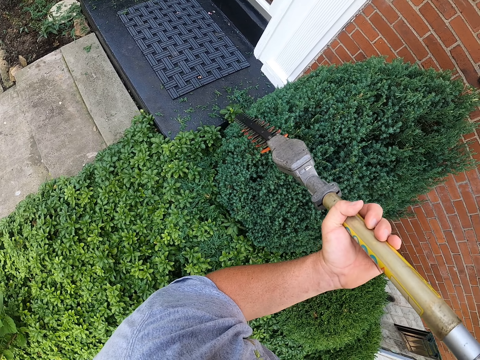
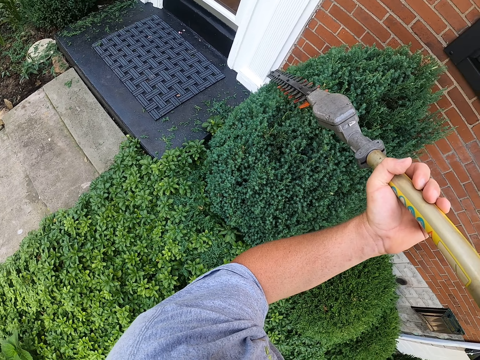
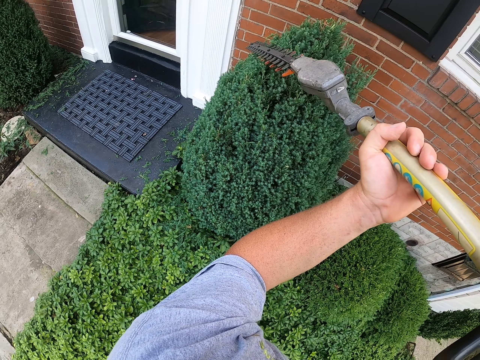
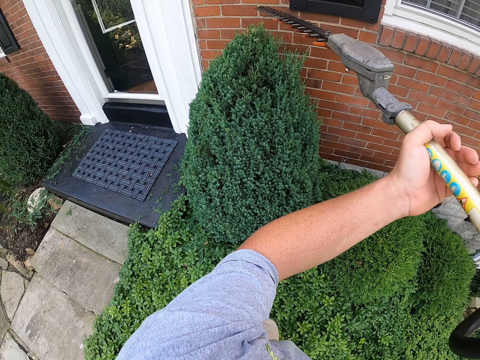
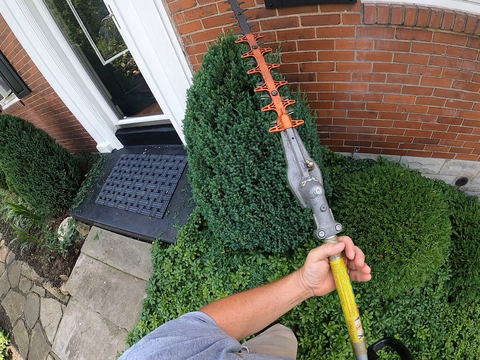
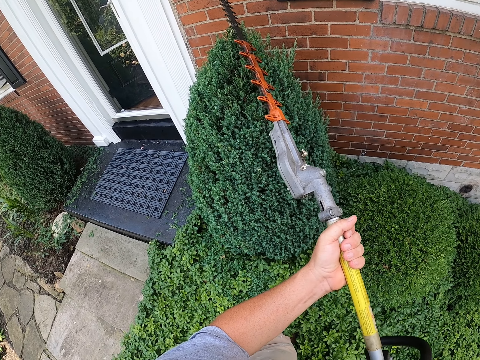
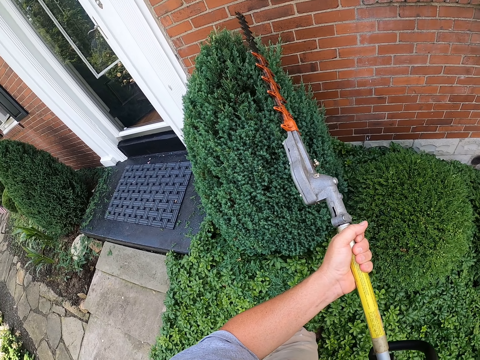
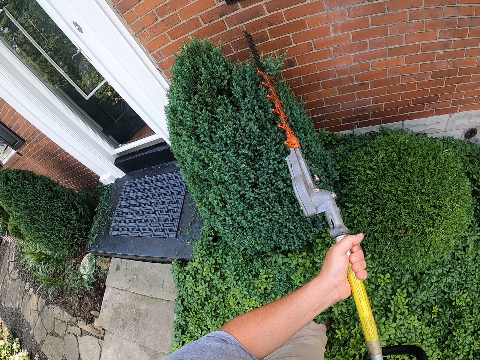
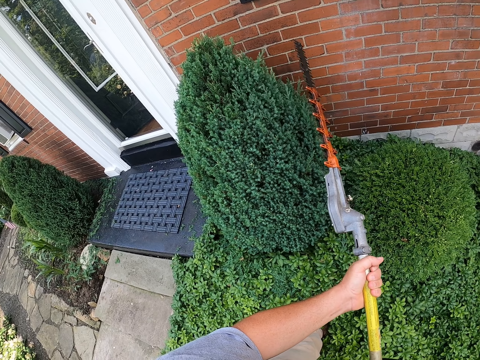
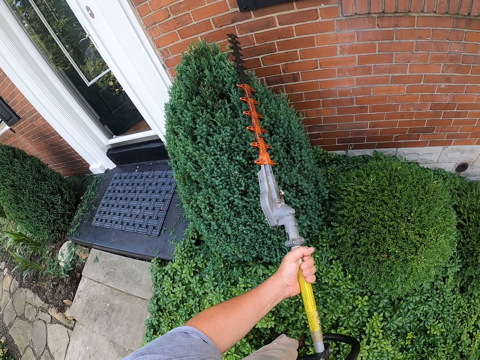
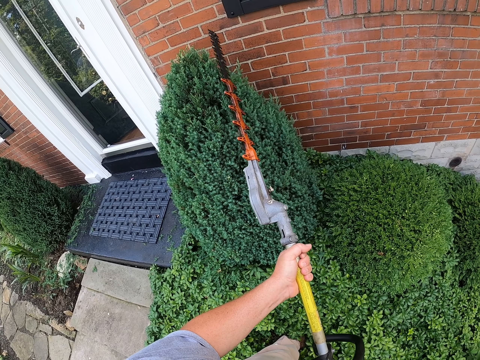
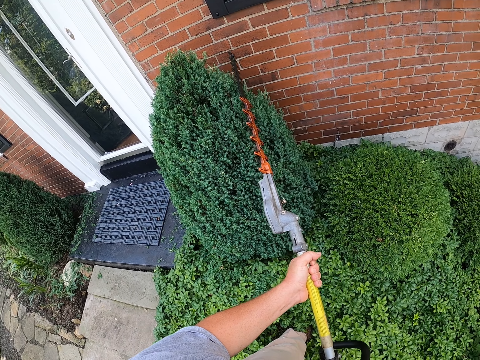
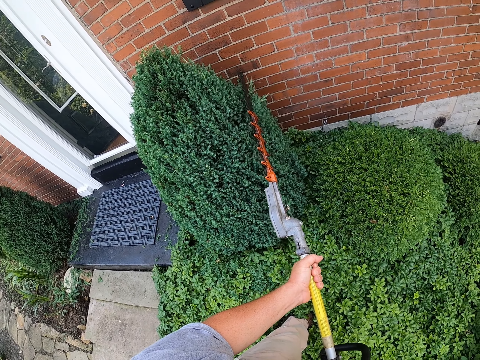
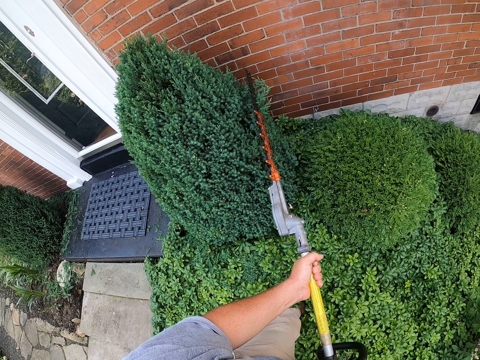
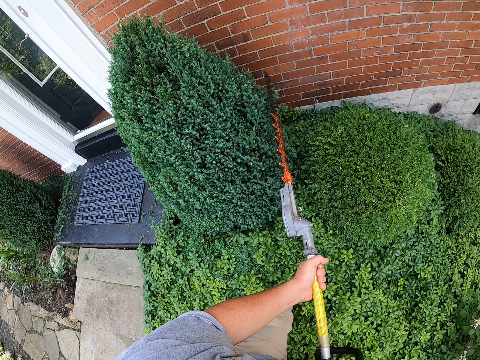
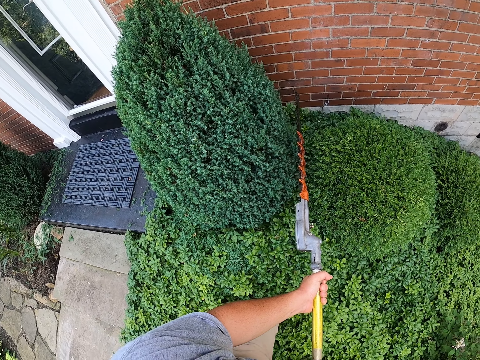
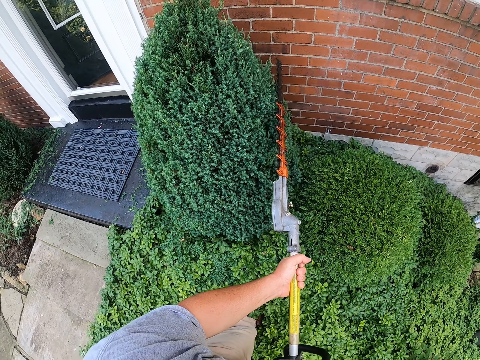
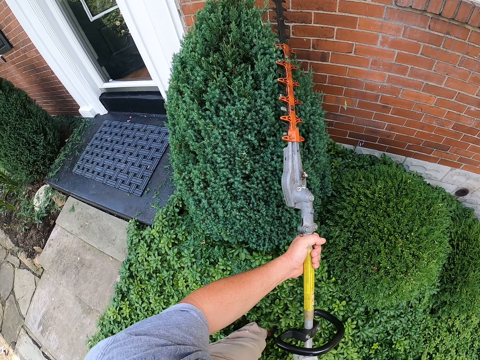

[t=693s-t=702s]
The camera wearer turns the hedge trimmer. They trim the hedge with the hedge trimmer.

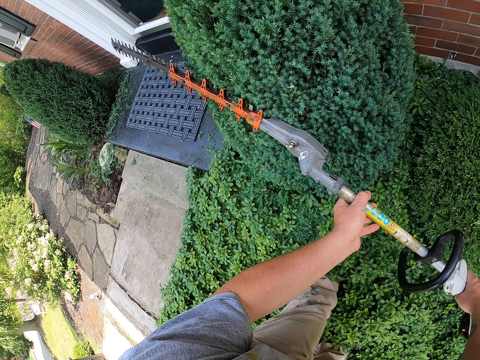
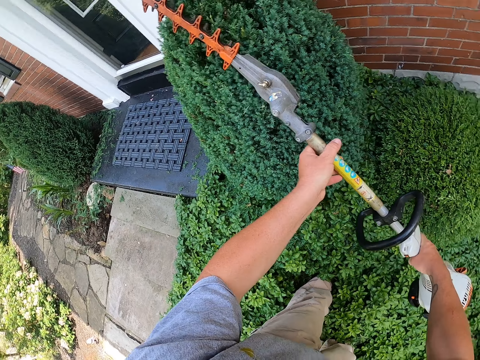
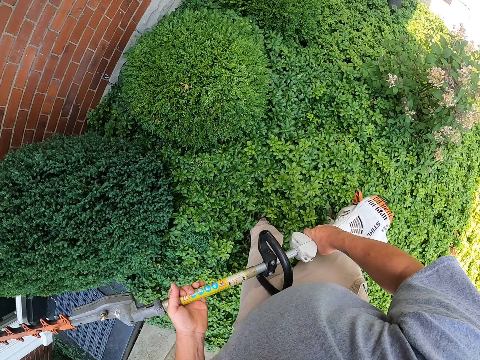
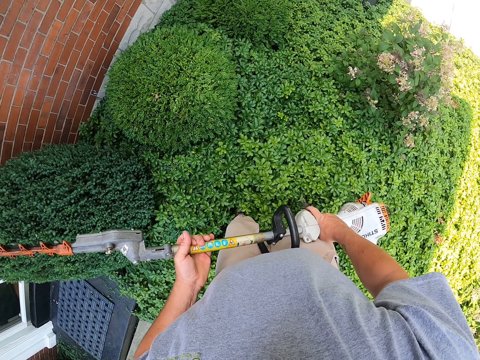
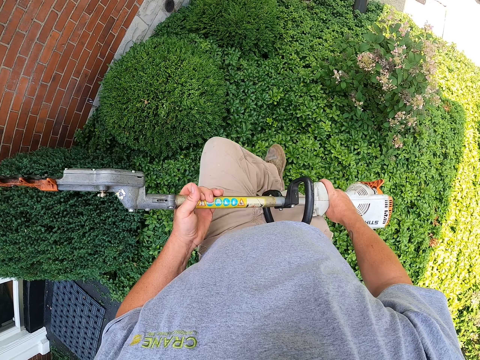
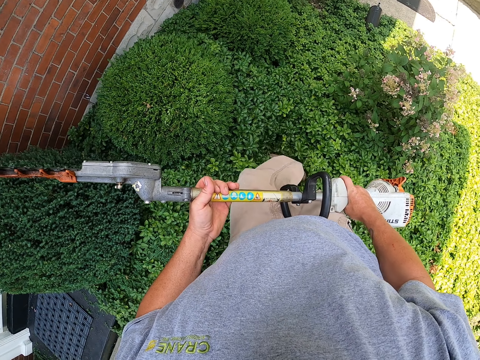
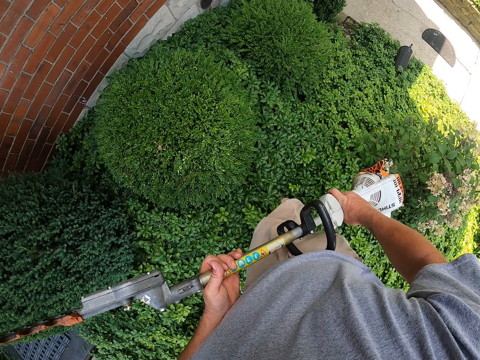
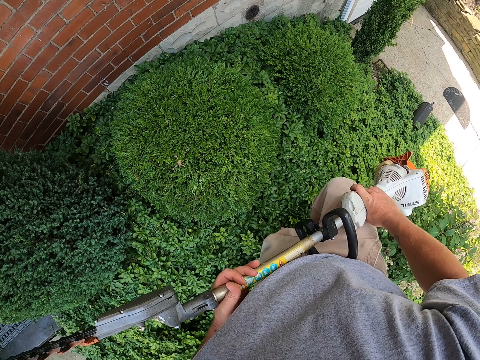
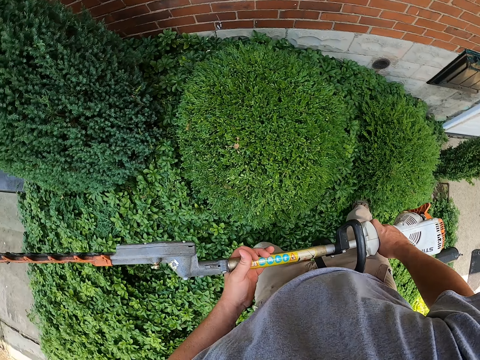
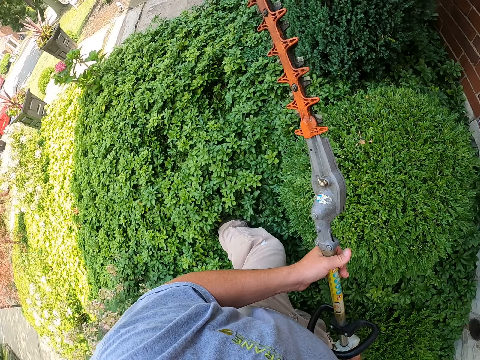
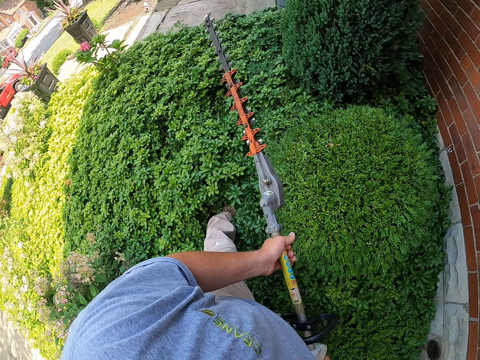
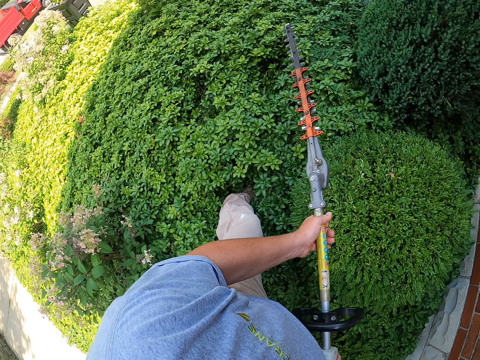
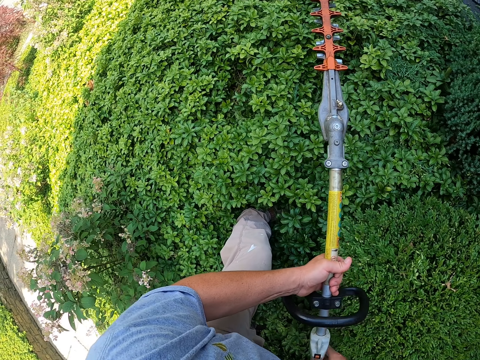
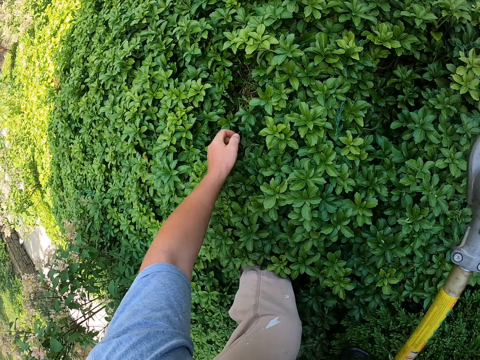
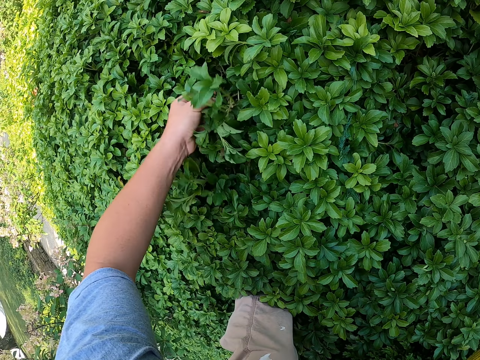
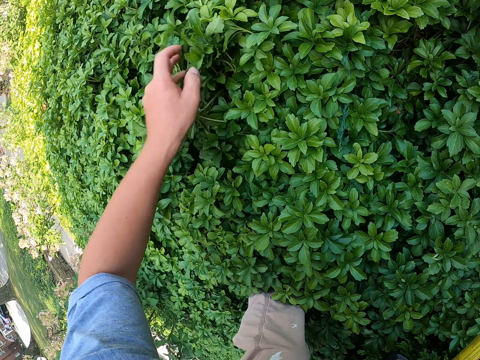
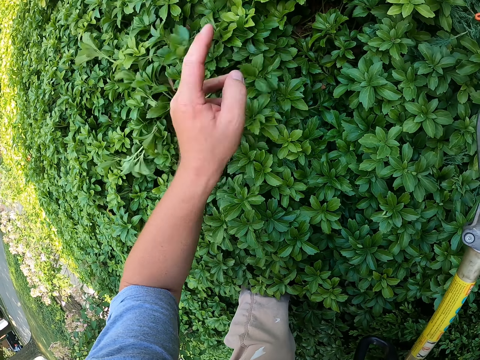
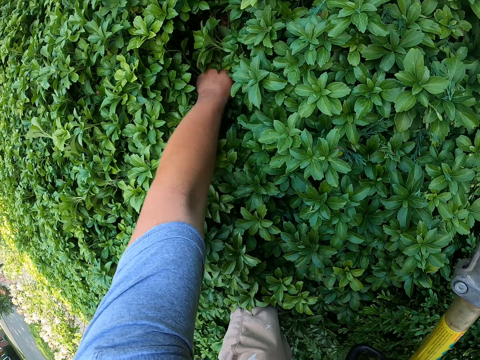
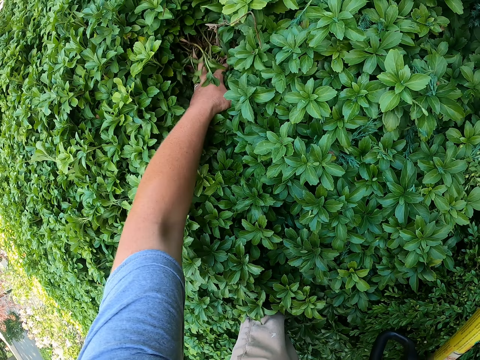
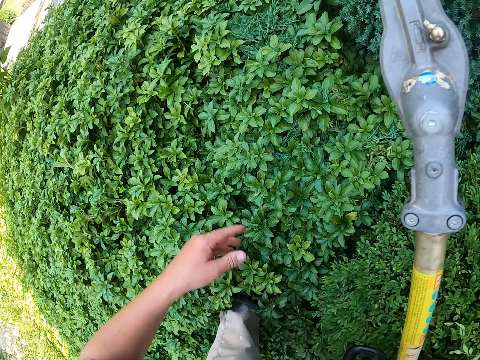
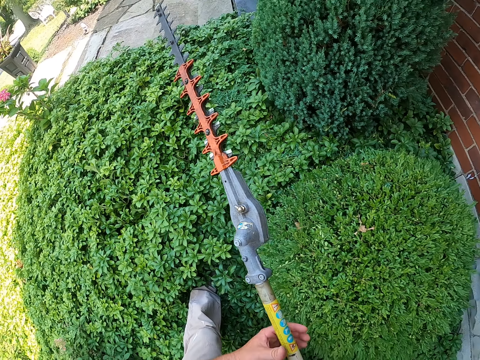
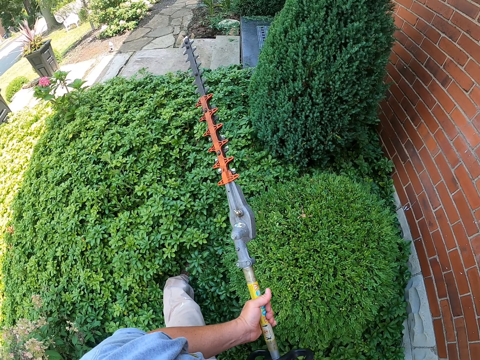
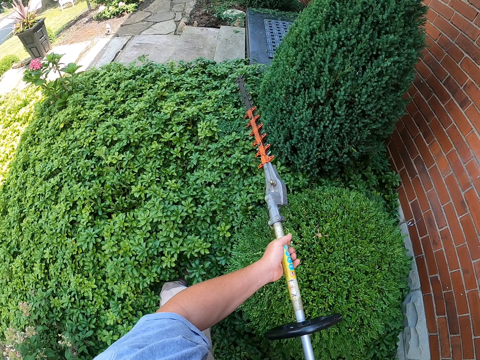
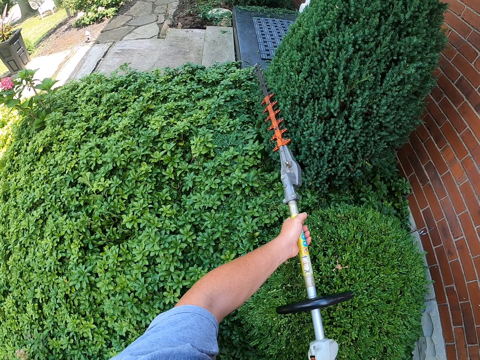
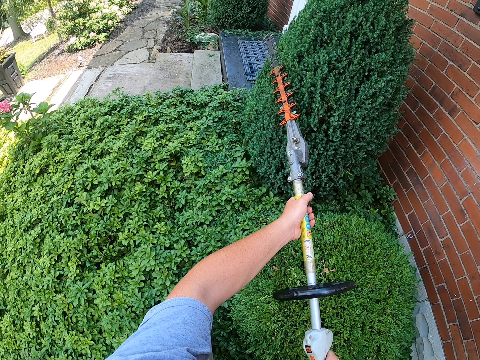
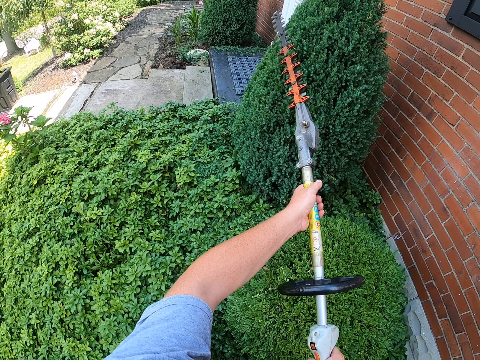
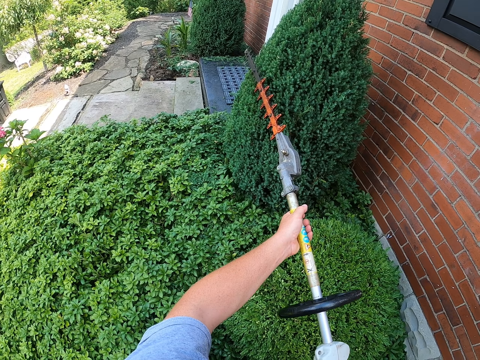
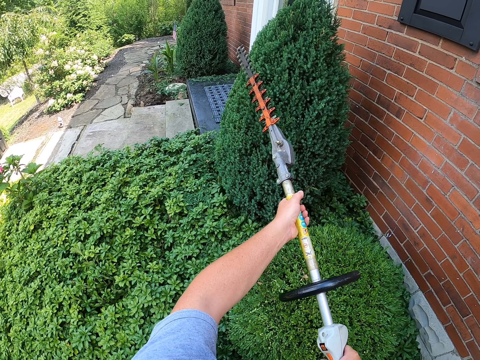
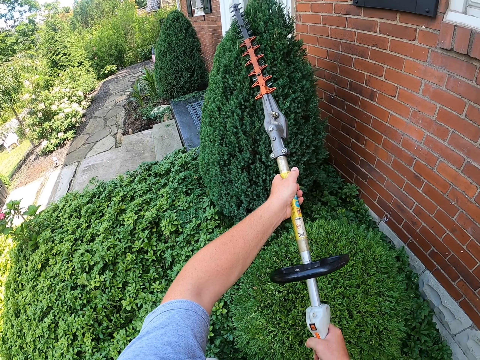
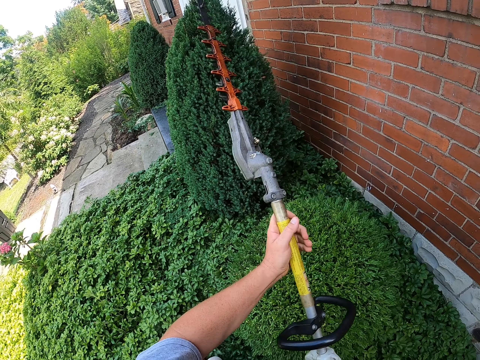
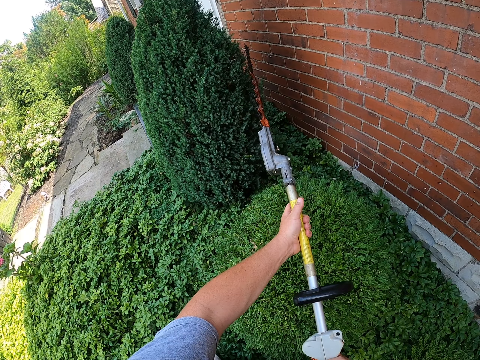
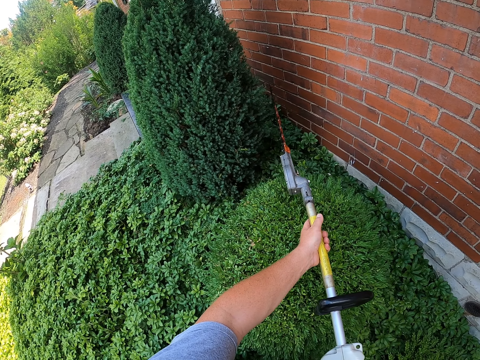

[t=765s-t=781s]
The camera wearer moves a step forward. They hold a hedge trimmer. They bend down with the hedge trimmer. They hold the hedge trimmer. They pull up hedge branches. They trim the hedge with the hedge trimmer.

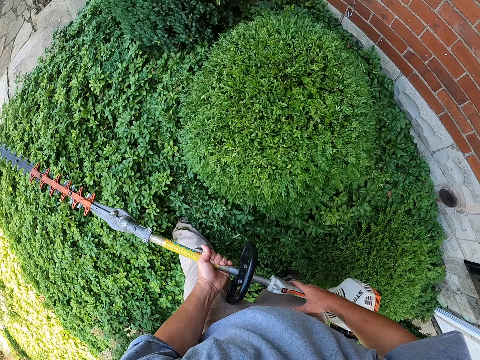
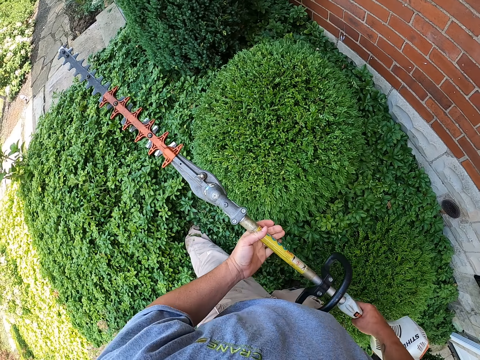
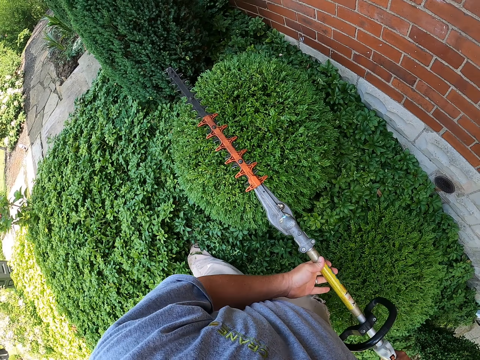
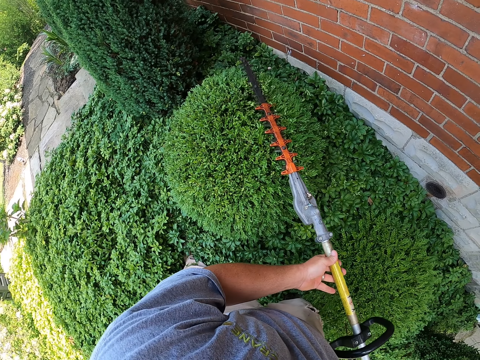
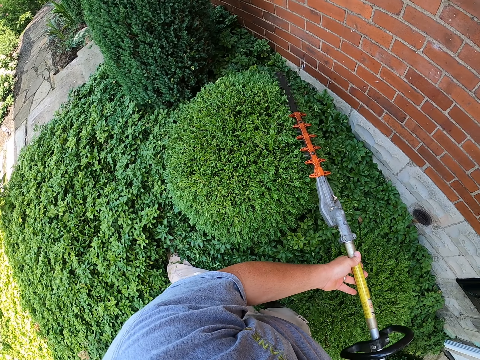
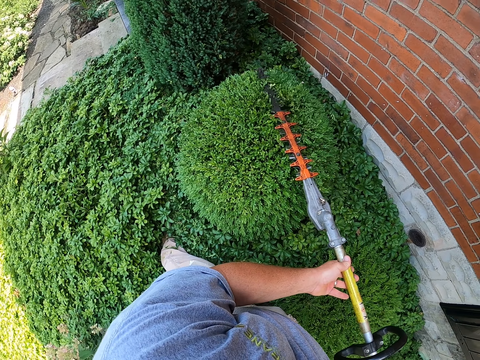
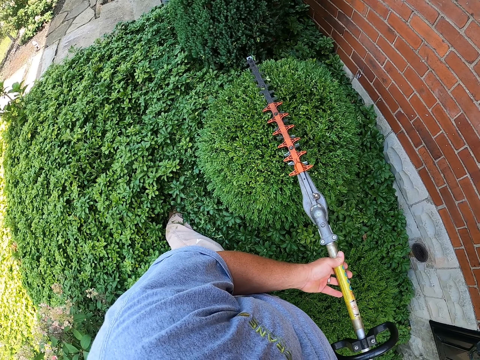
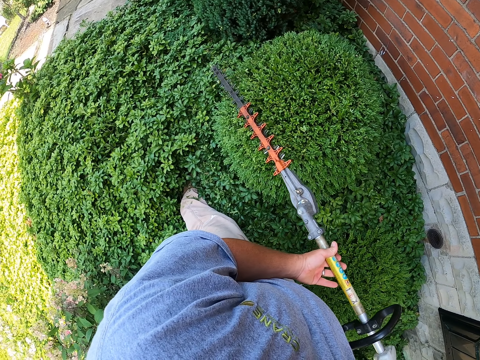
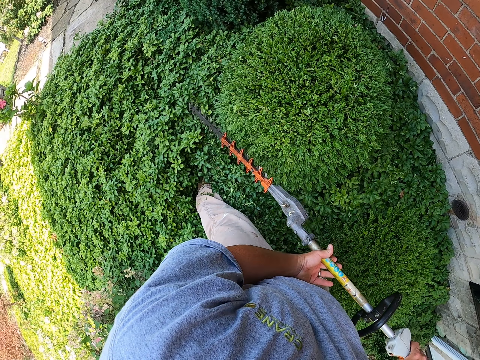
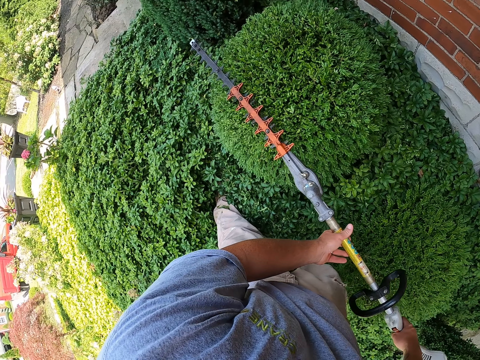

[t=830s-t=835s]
The camera wearer trims the shrub with the edge trimmer.
